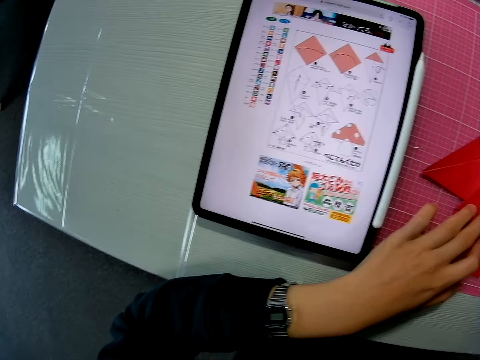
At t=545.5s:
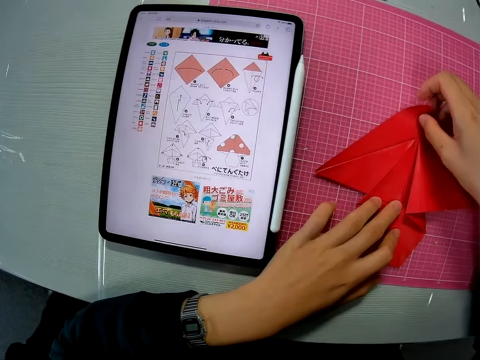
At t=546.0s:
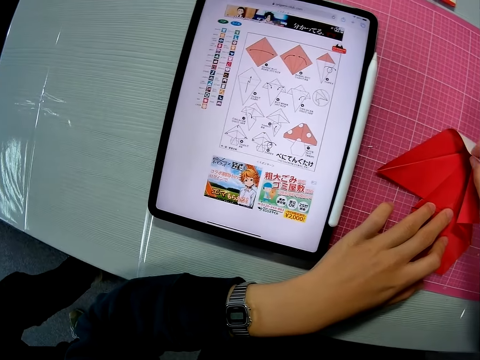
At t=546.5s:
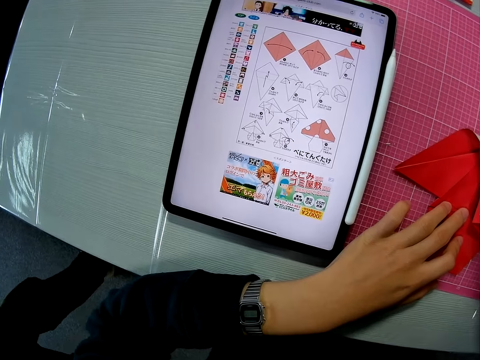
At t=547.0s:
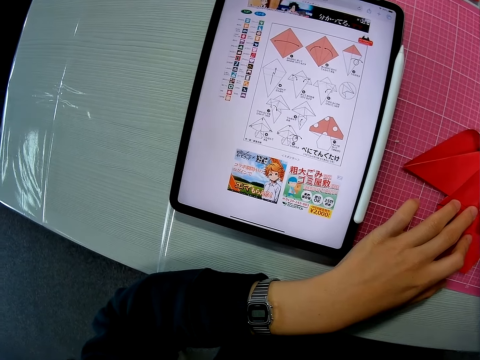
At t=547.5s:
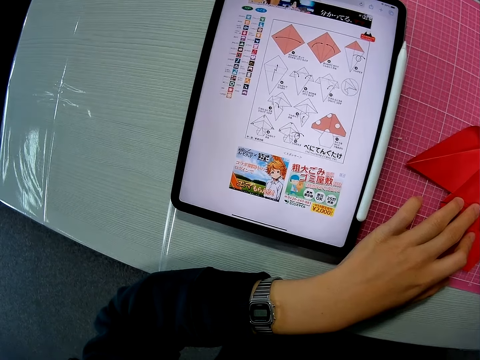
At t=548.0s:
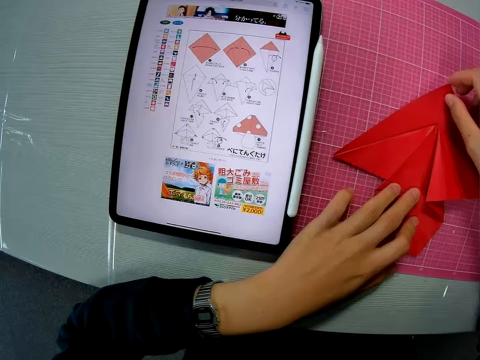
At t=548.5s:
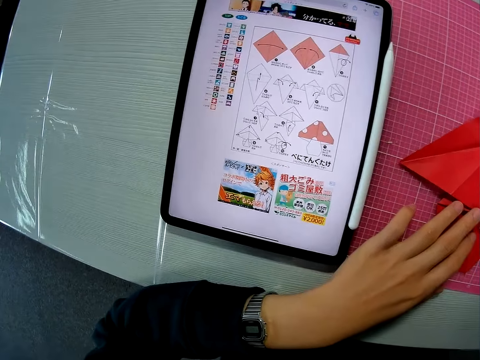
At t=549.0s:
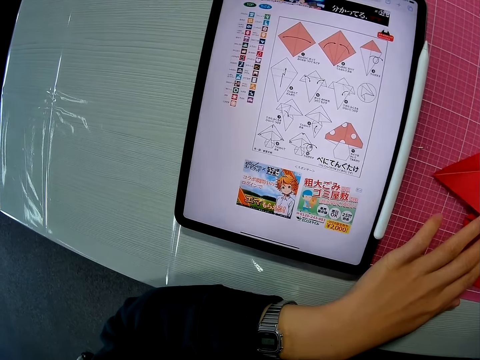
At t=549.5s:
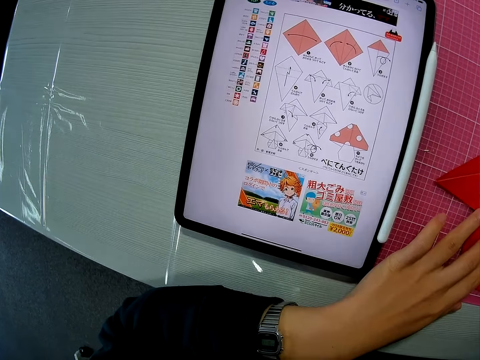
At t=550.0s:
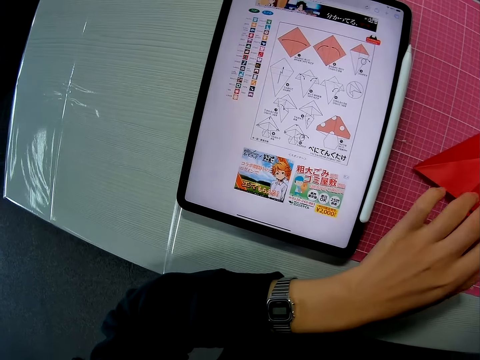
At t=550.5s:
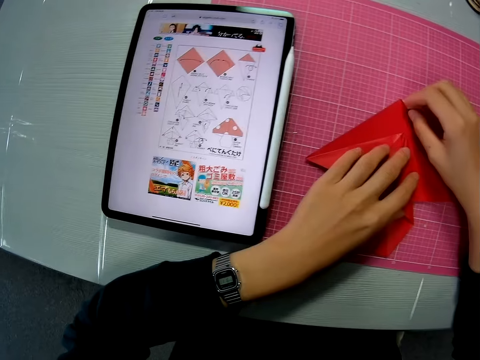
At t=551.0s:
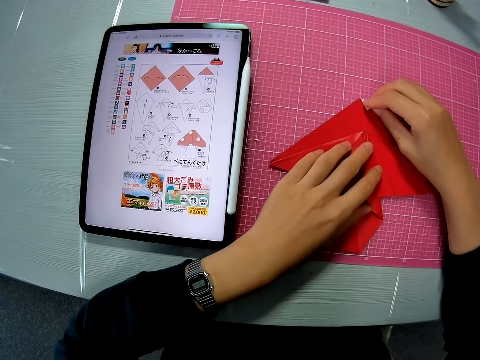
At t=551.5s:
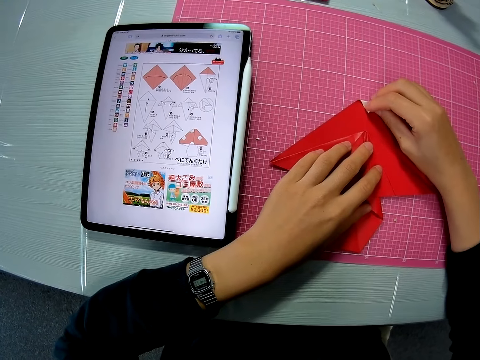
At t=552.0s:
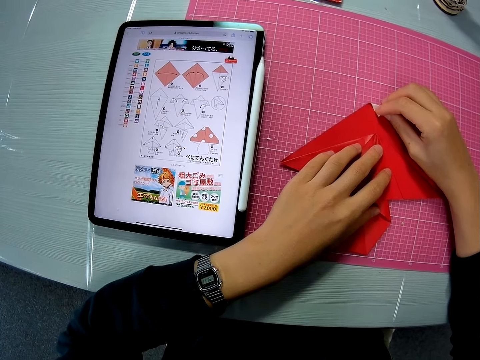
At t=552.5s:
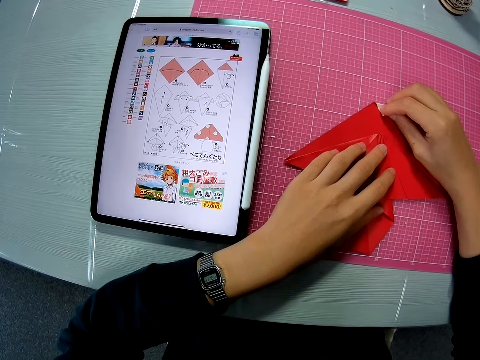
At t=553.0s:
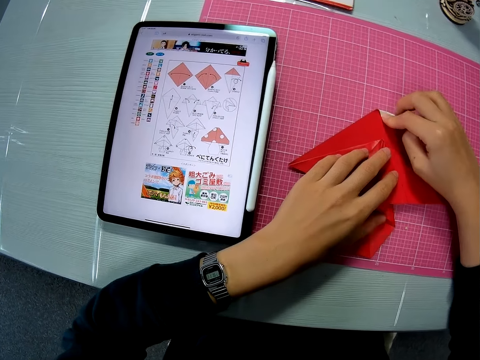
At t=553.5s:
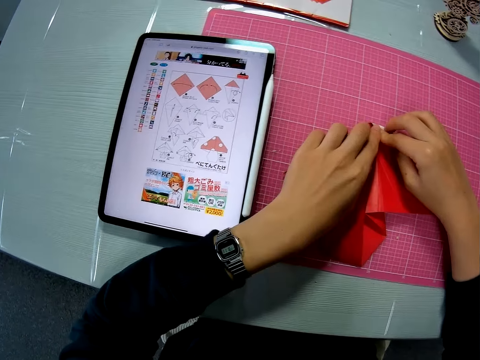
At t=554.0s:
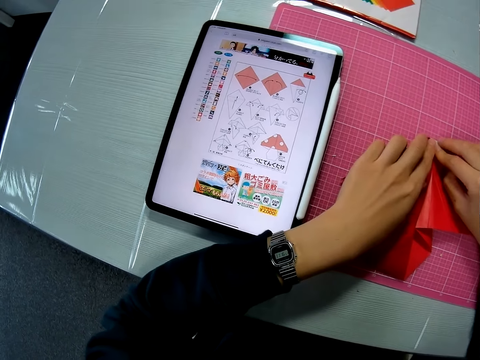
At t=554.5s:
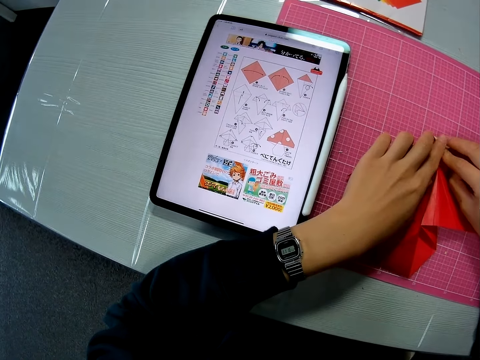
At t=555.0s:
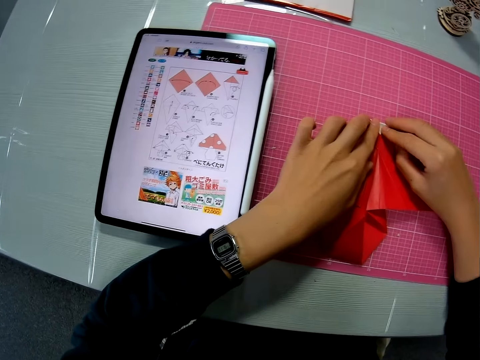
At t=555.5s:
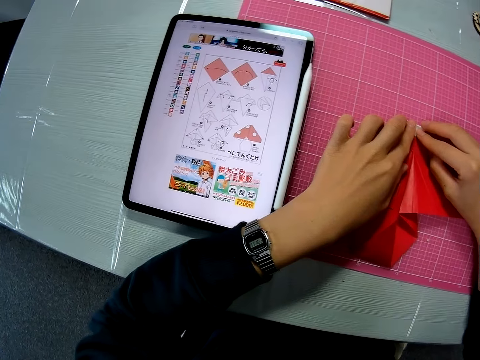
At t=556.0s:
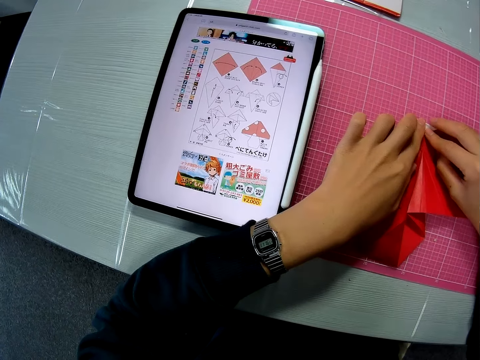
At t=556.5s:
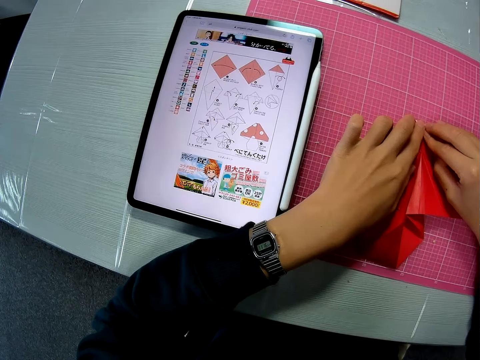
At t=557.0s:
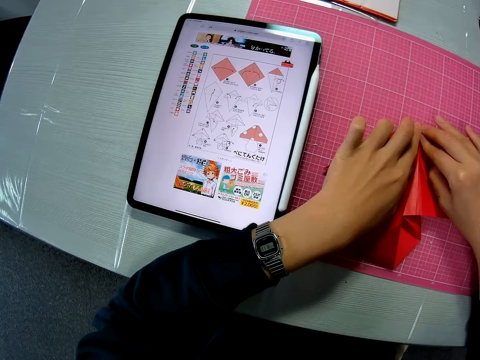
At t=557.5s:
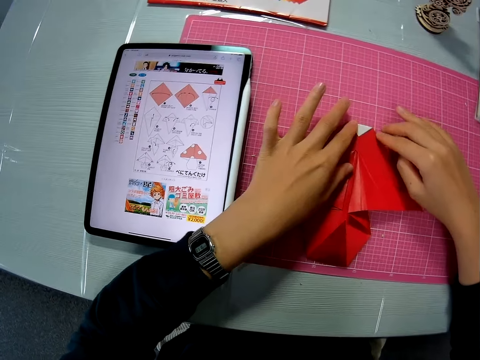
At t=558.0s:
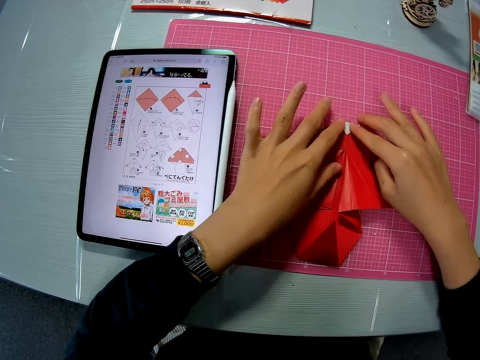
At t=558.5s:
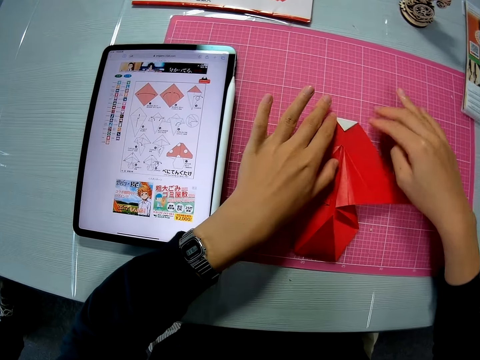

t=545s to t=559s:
The camera wearer folds the craft paper.

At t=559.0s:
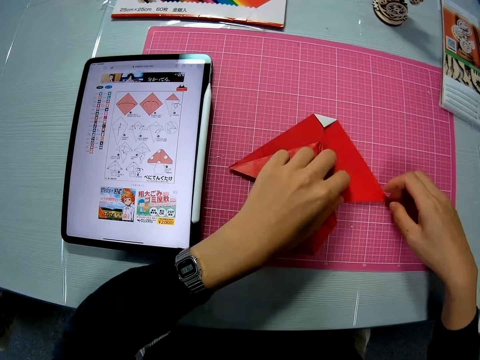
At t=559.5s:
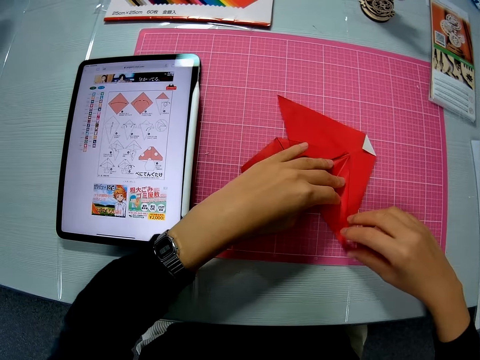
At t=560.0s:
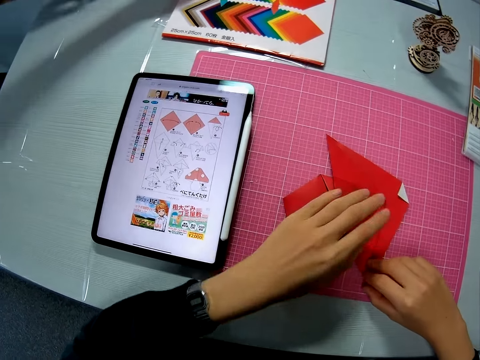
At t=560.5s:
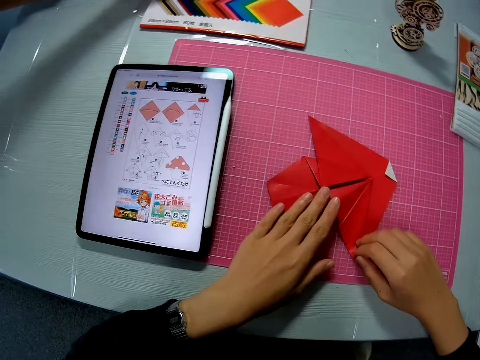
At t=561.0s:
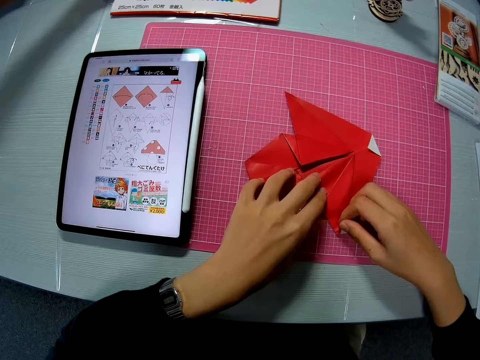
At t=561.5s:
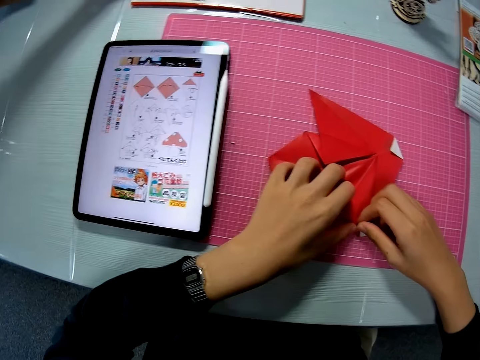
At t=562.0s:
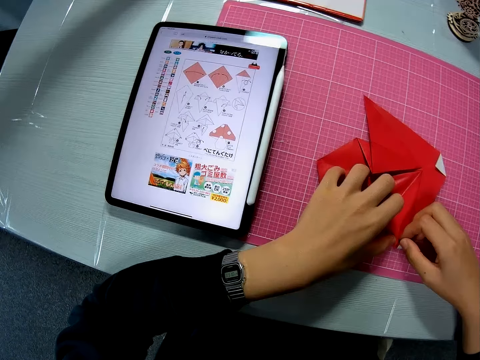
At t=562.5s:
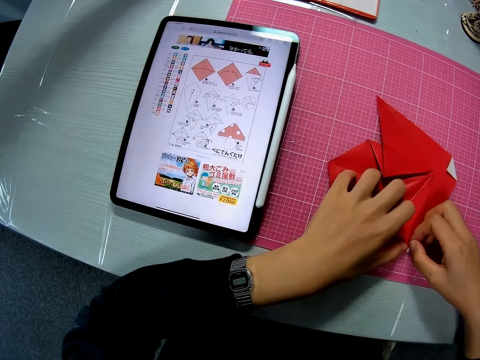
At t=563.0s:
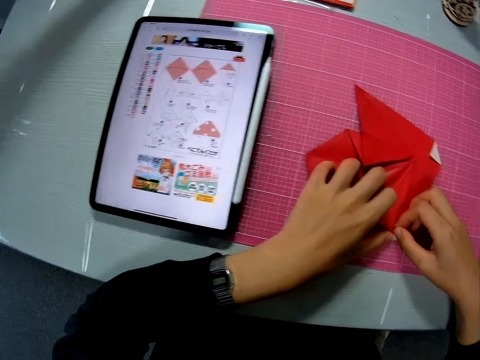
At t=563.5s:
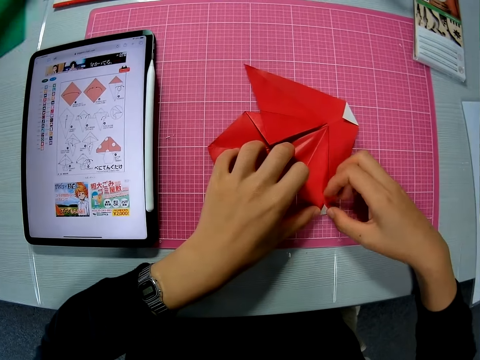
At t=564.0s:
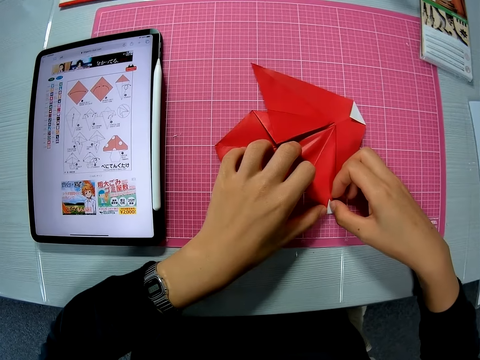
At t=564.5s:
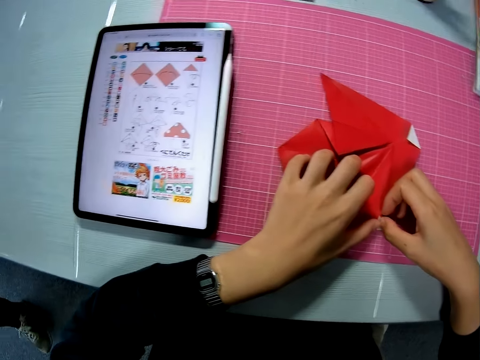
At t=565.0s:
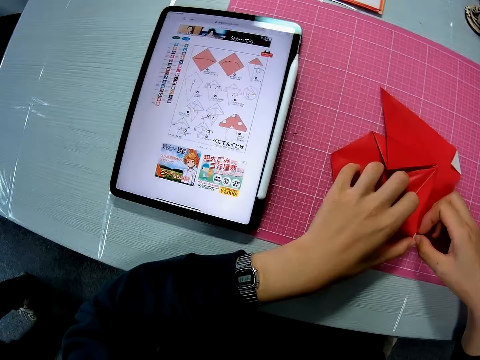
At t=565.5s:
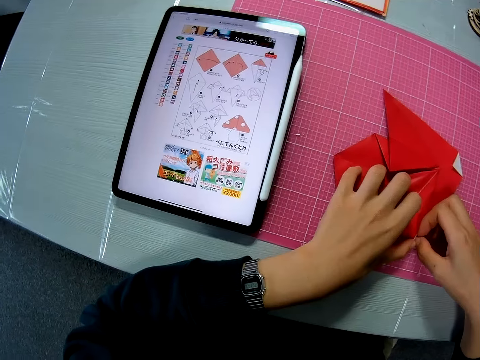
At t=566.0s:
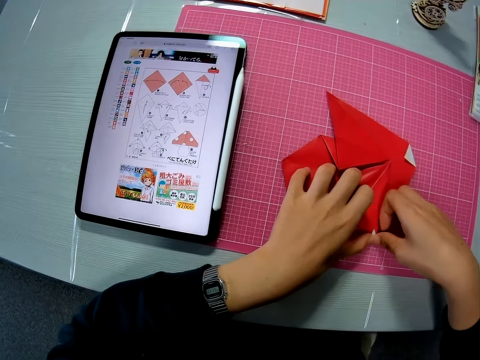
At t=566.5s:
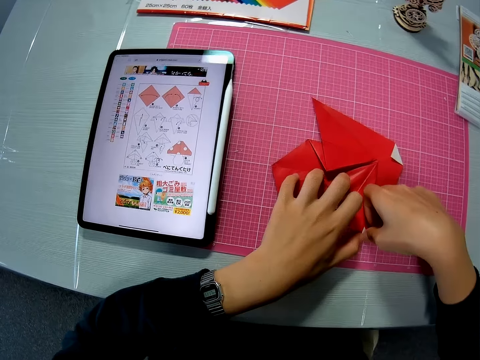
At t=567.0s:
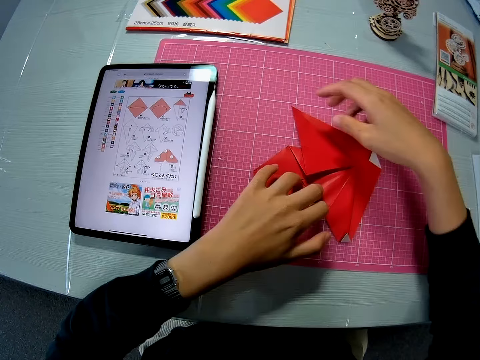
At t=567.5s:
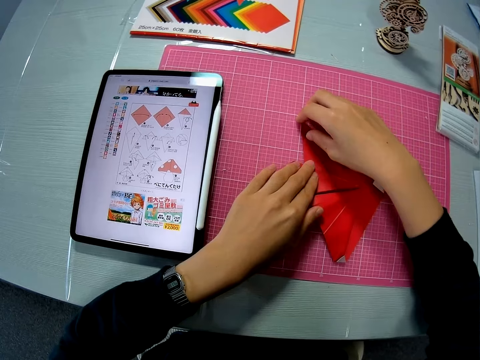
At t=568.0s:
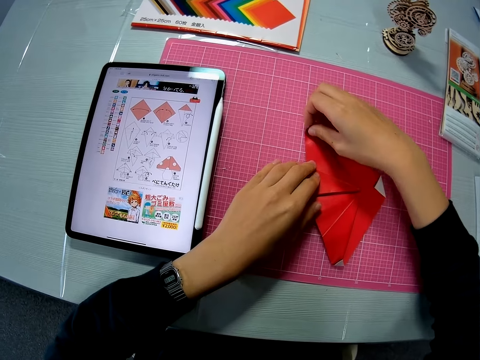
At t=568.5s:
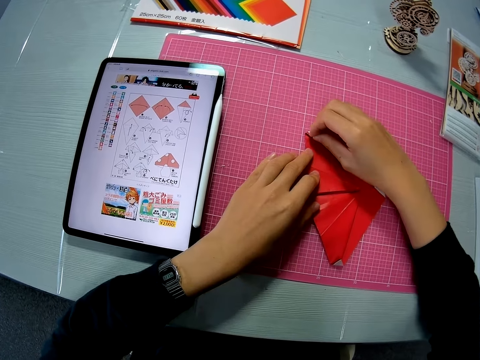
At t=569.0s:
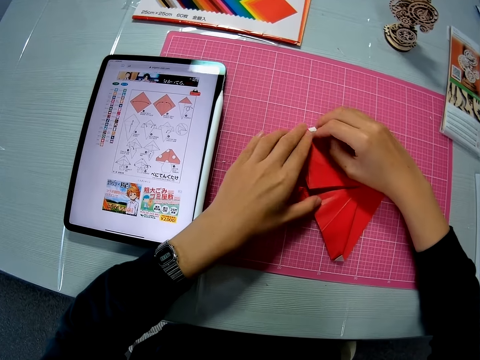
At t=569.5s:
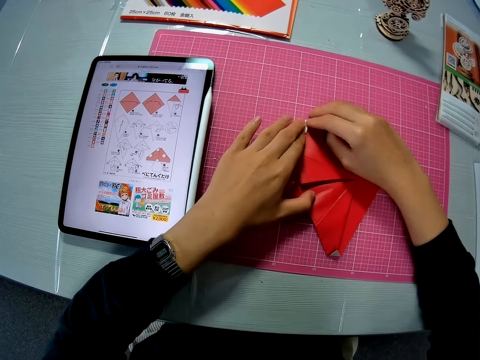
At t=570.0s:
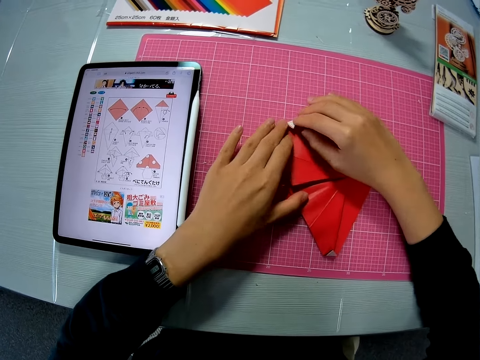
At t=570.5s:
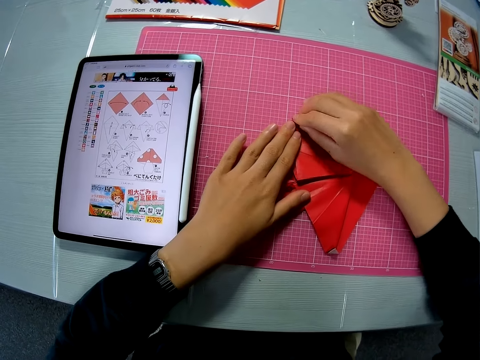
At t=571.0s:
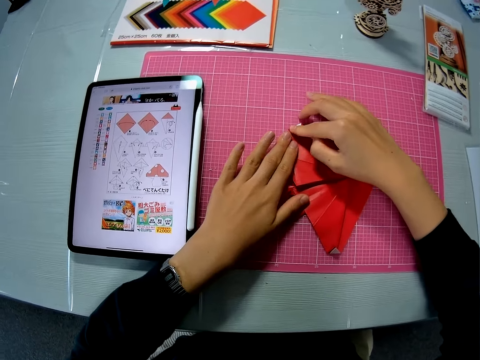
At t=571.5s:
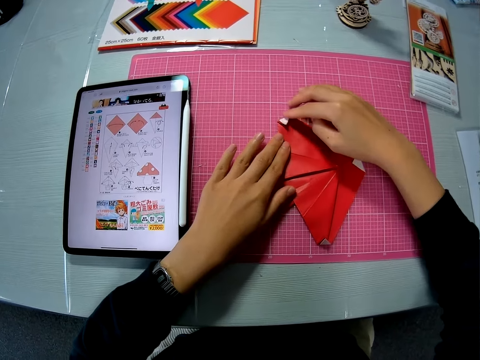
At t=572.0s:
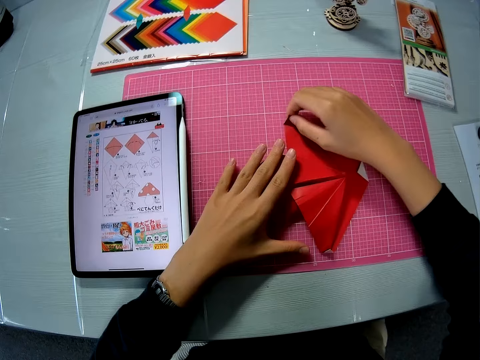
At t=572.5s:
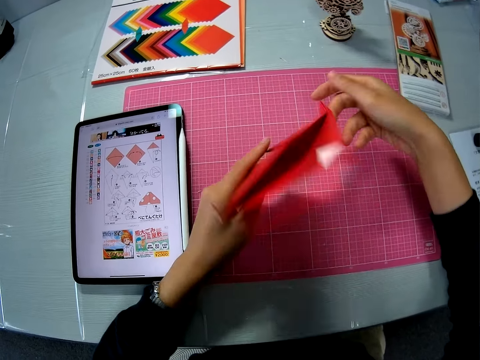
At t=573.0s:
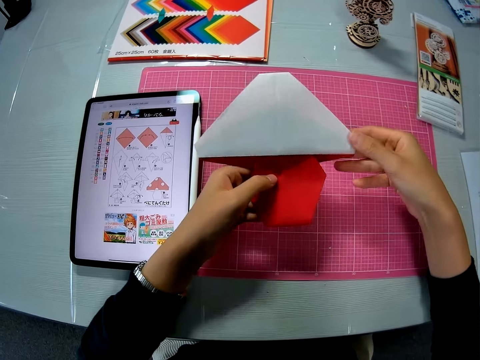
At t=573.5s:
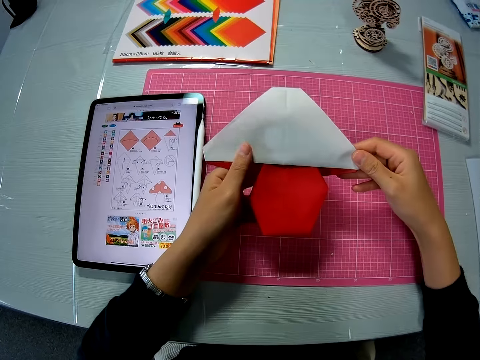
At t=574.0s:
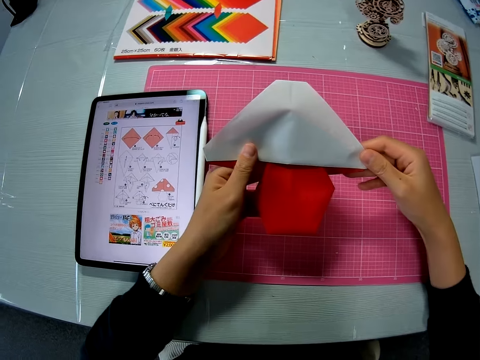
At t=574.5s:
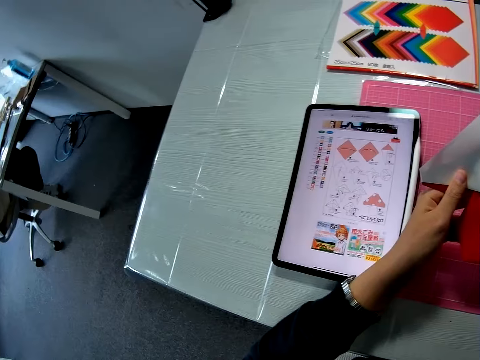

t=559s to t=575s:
The camera wearer holds the paper on the side. They change direction. They hold the paper. They fold the paper. They hold up the paper craft.
